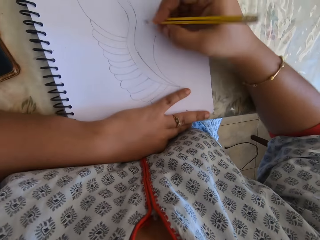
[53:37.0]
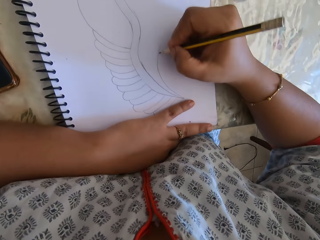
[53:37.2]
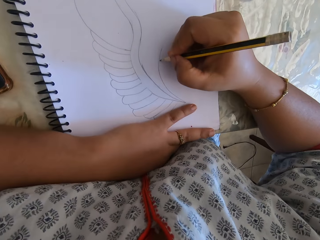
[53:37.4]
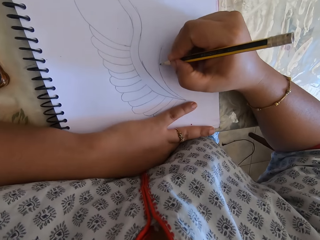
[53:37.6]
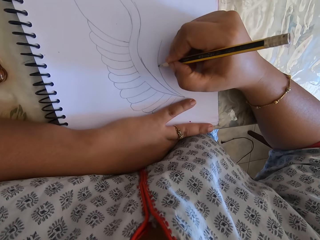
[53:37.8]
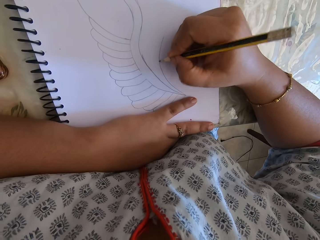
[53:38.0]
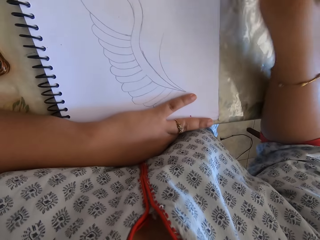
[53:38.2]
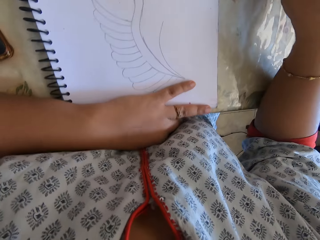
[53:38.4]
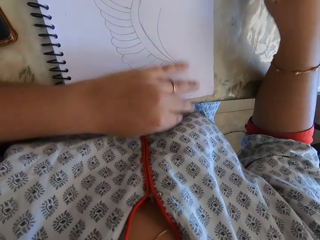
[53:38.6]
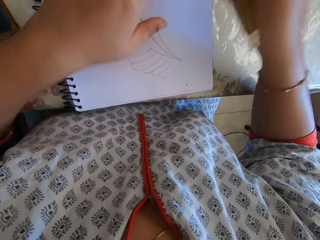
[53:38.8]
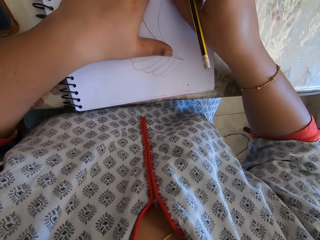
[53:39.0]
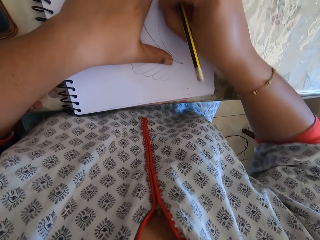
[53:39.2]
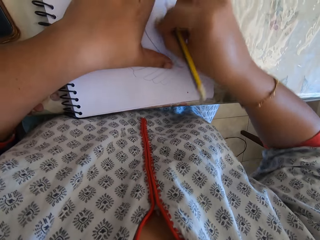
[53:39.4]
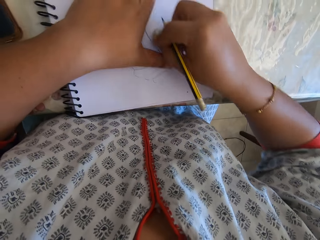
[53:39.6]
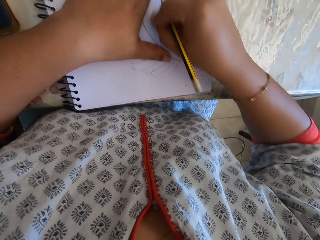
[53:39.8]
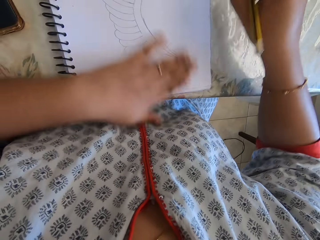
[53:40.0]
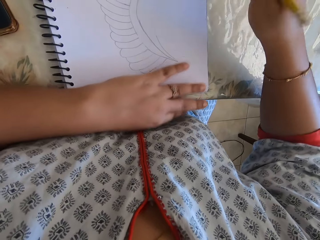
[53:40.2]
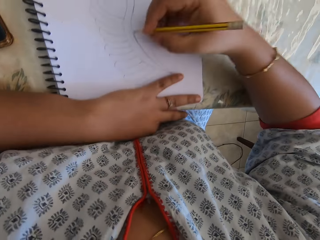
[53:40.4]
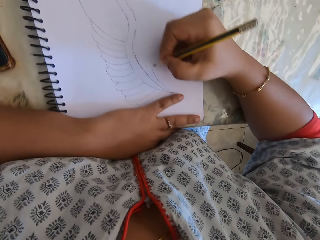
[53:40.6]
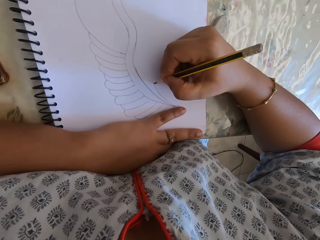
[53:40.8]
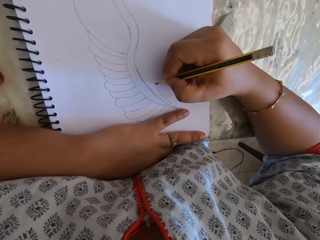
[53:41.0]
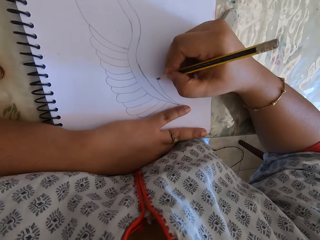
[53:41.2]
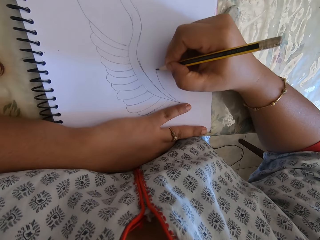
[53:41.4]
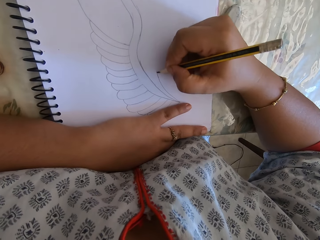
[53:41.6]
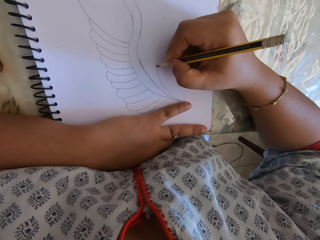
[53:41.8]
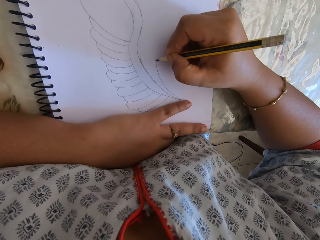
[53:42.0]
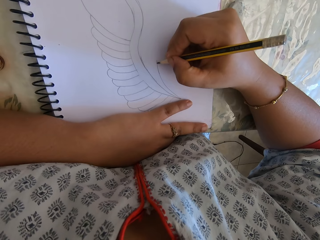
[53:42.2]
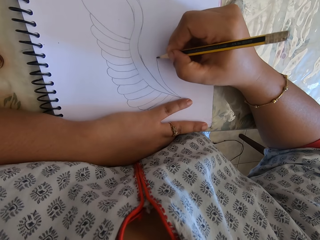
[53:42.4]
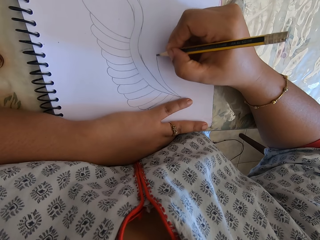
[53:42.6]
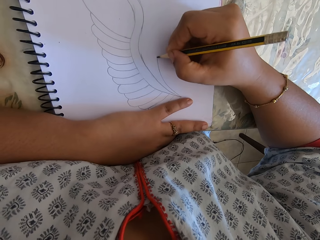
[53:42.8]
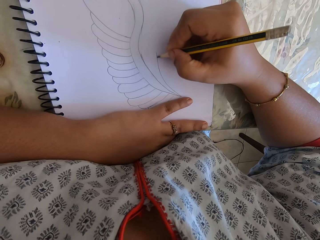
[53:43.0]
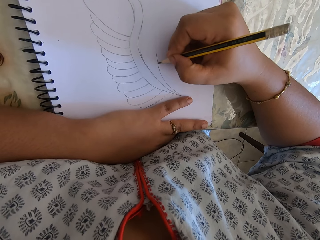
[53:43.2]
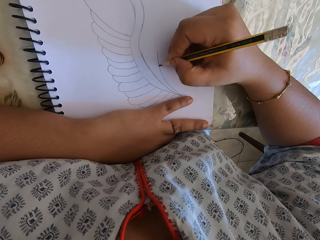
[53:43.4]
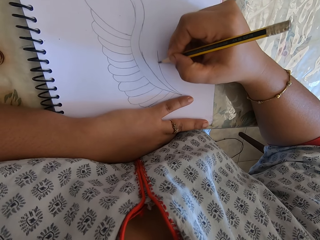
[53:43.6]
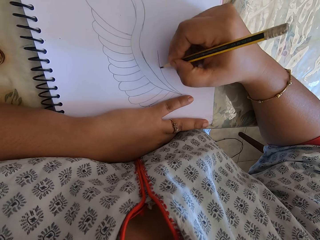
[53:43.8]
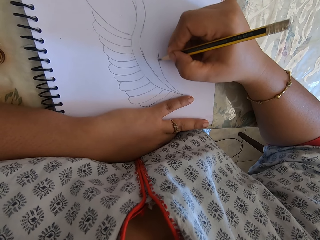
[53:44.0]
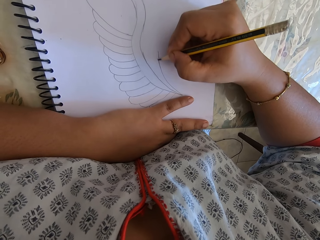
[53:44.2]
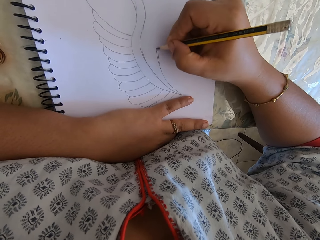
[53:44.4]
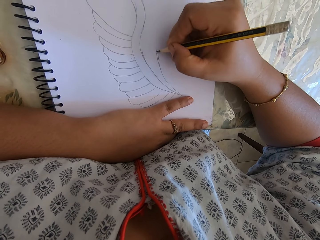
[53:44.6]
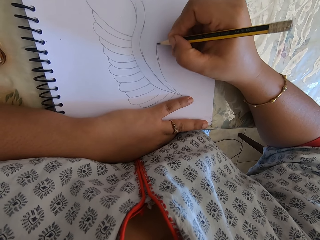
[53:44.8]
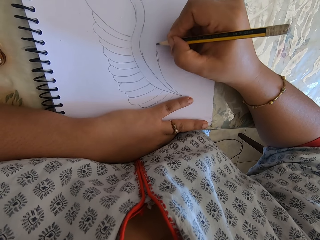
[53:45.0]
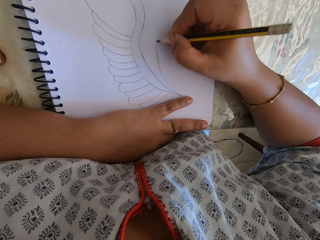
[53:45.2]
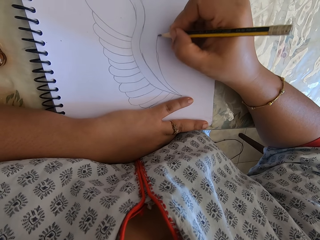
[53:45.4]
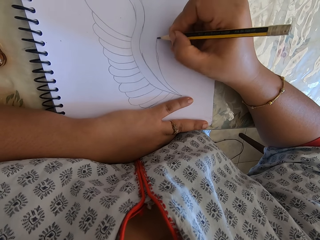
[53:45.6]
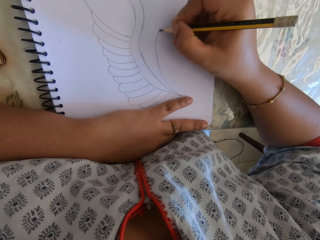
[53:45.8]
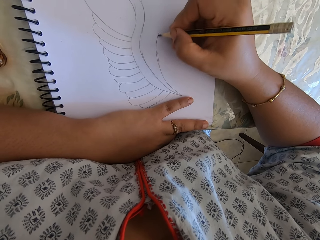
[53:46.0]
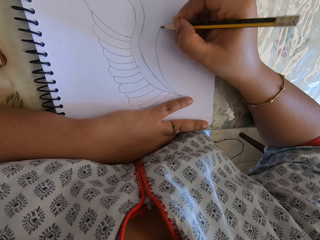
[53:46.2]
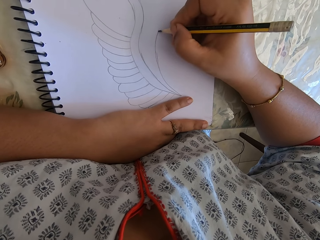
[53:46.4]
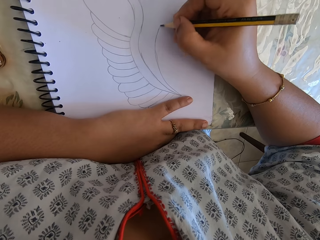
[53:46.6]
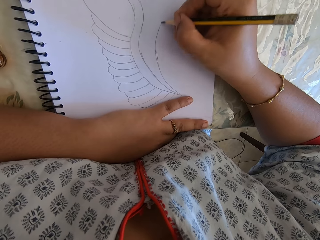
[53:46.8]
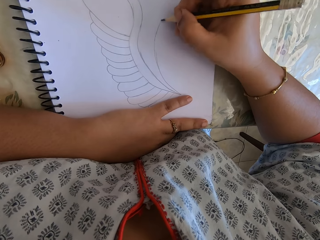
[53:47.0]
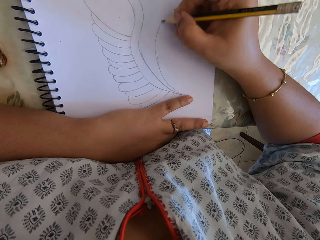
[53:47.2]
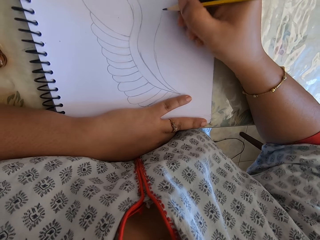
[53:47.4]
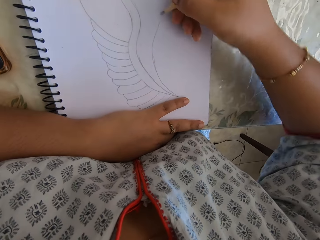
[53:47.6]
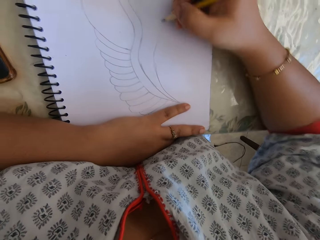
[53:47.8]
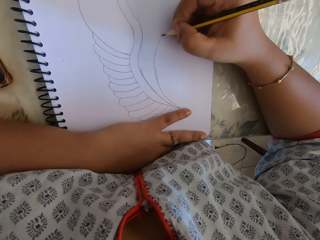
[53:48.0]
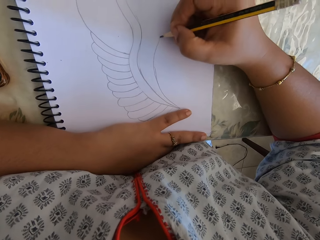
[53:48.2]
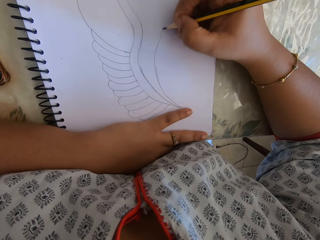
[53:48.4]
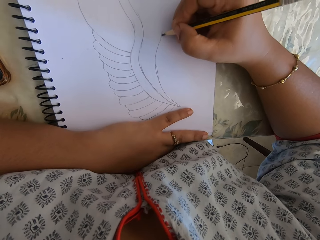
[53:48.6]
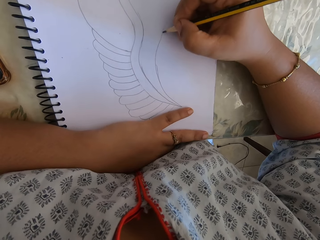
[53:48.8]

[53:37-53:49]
The camera wearer draws on the notebook.

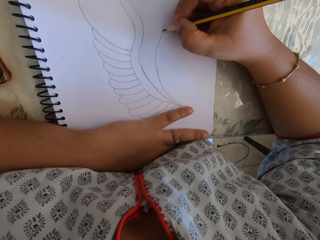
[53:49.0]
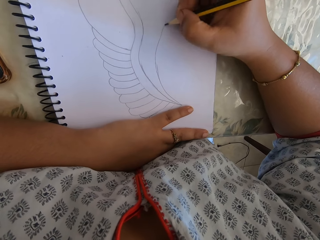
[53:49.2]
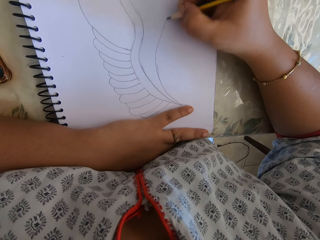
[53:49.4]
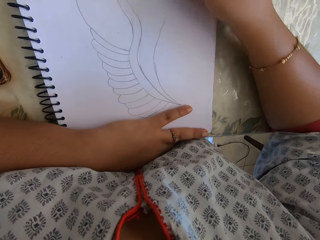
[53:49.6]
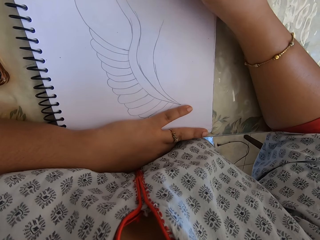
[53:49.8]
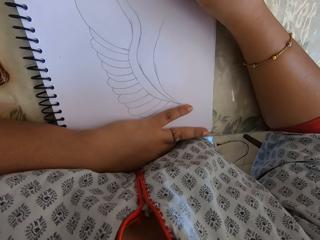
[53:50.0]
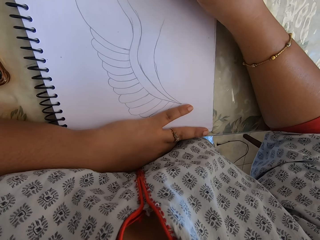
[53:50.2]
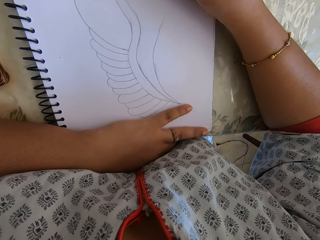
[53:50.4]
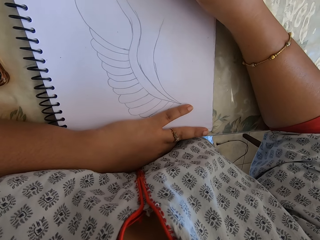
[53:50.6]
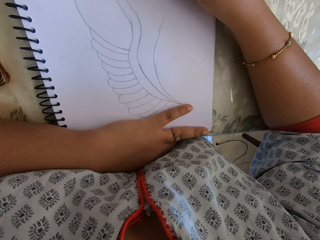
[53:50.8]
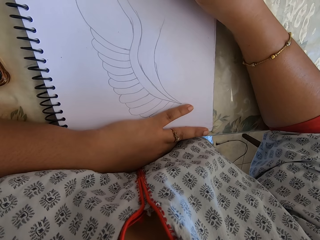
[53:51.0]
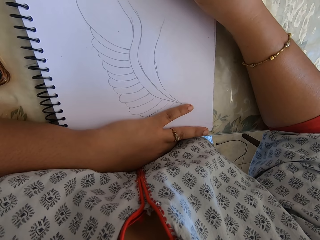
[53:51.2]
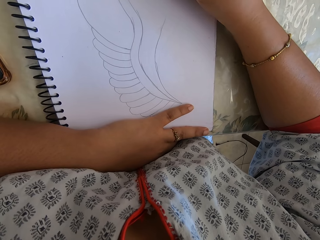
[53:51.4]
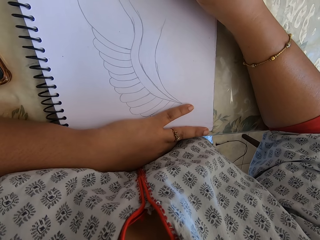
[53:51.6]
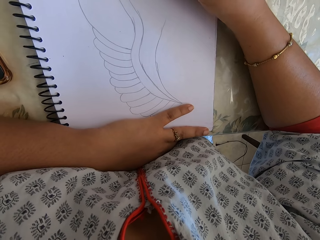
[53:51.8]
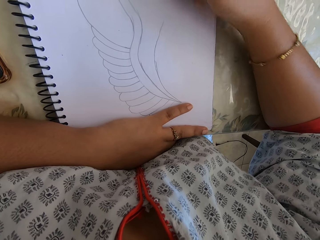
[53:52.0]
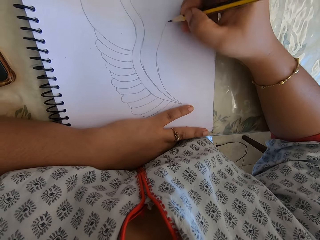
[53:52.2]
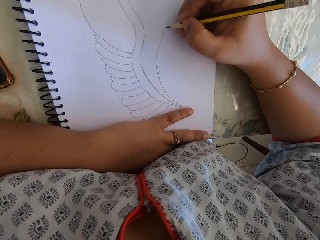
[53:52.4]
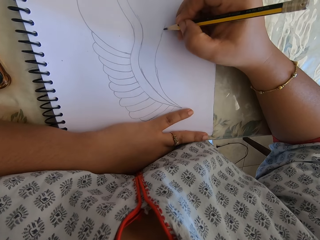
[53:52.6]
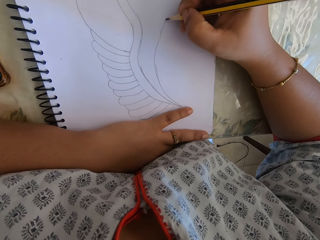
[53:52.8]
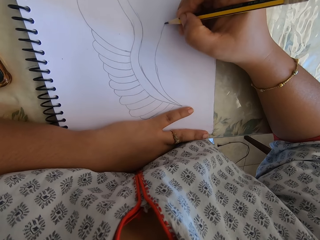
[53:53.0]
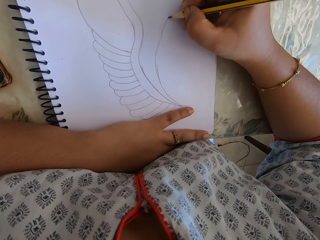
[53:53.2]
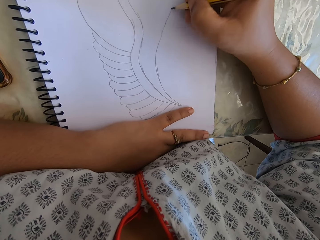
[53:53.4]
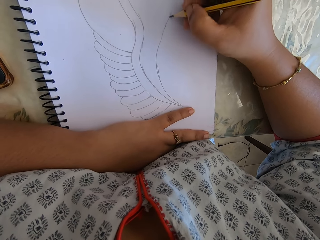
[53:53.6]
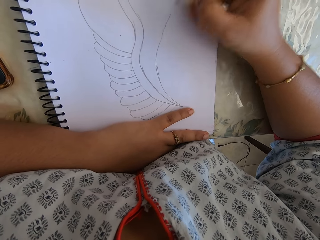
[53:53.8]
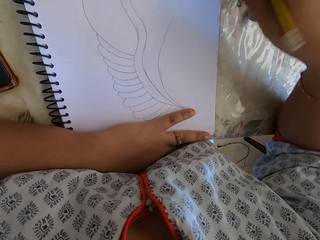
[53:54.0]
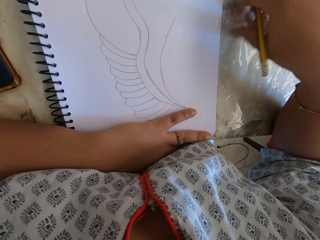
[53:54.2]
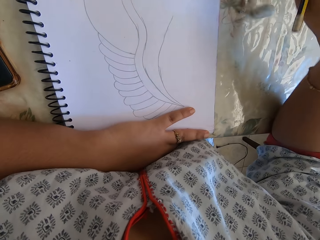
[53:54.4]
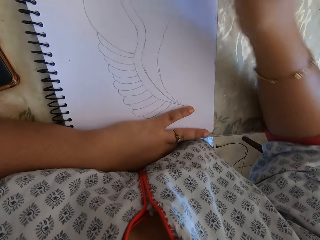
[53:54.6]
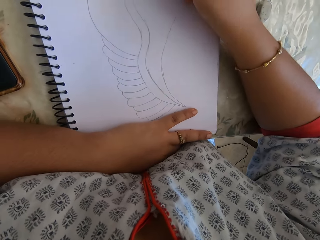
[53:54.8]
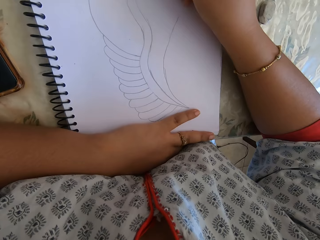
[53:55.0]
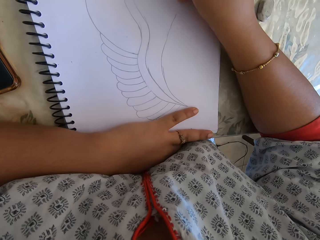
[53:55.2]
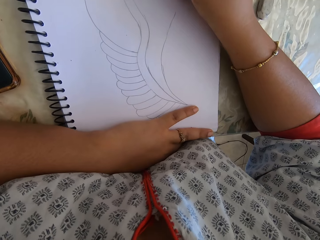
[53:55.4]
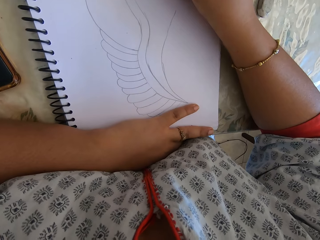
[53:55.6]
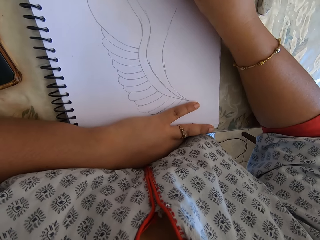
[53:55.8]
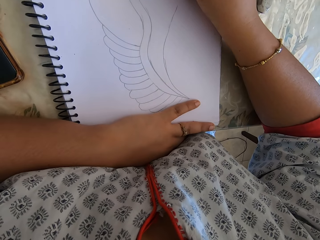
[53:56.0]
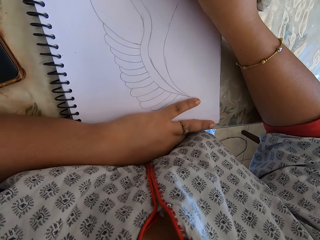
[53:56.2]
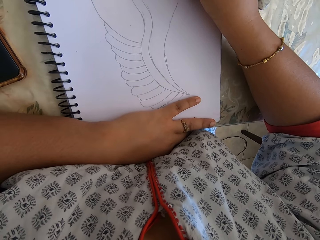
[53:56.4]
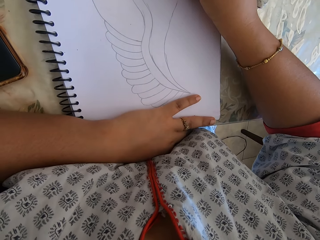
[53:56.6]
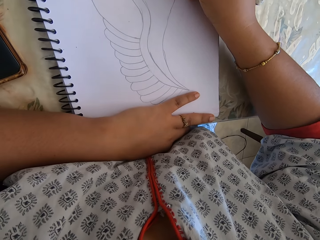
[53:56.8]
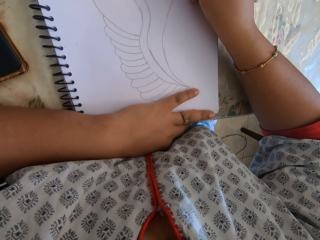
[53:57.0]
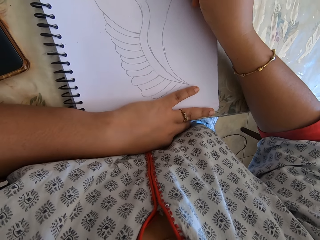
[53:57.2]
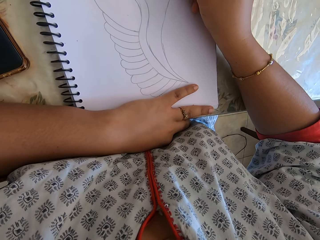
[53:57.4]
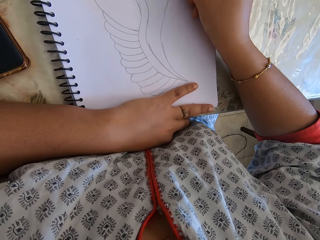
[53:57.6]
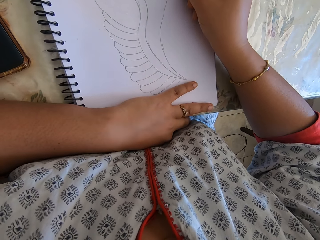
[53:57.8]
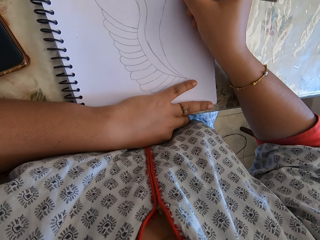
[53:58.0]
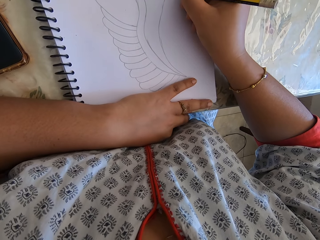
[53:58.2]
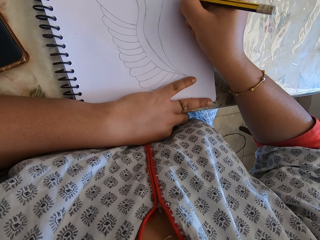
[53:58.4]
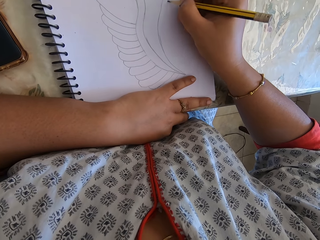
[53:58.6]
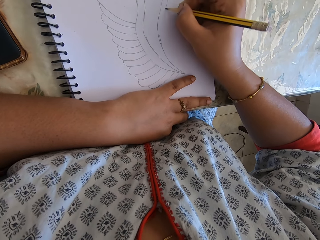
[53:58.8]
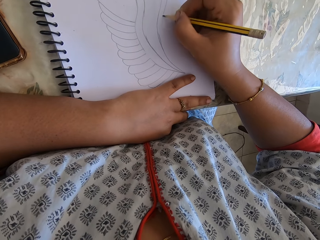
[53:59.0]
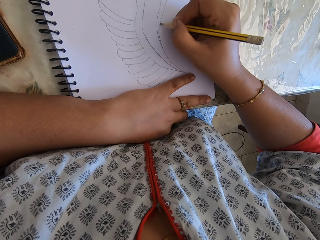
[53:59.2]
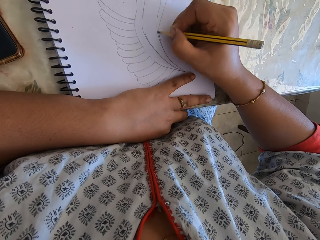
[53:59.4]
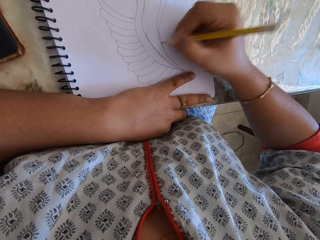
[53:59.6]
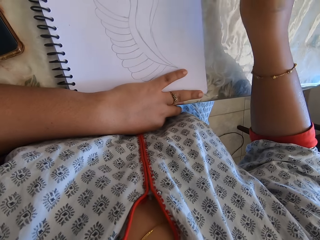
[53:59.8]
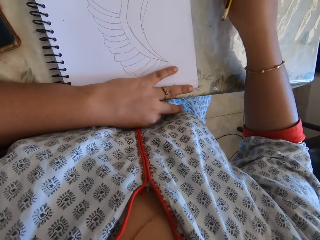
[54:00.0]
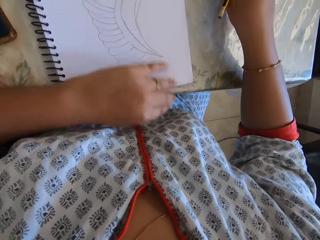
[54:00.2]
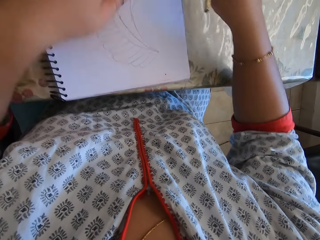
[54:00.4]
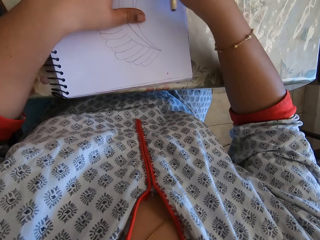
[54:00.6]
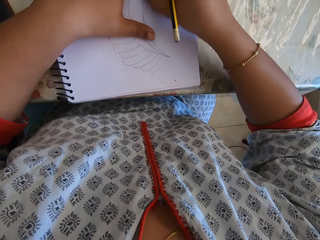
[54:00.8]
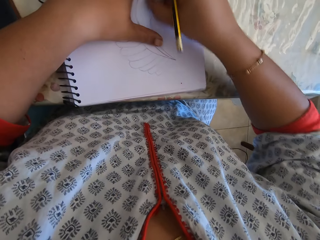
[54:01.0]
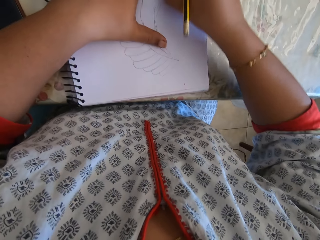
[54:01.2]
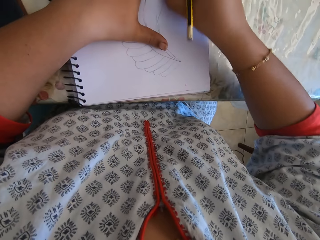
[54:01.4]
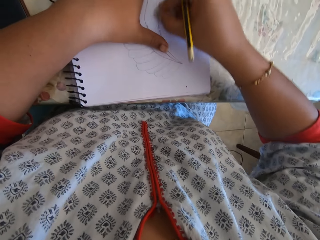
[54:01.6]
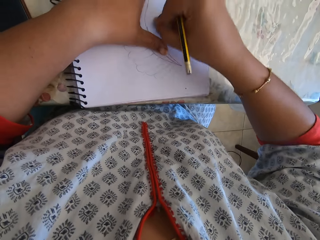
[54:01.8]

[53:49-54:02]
The camera wearer takes the eraser. They erase the drawing.
